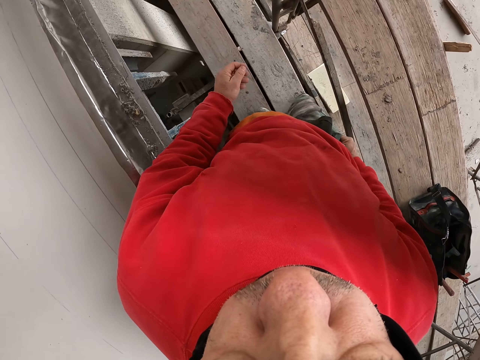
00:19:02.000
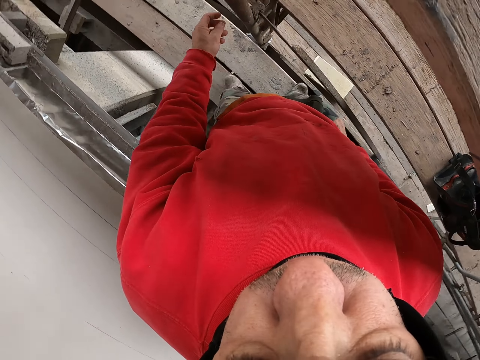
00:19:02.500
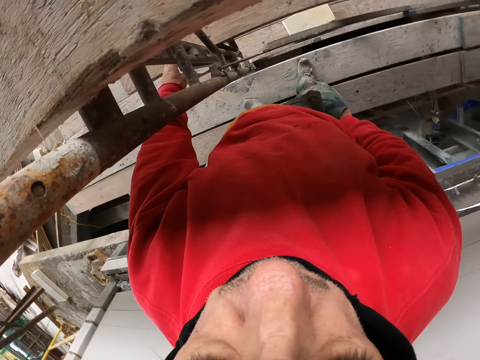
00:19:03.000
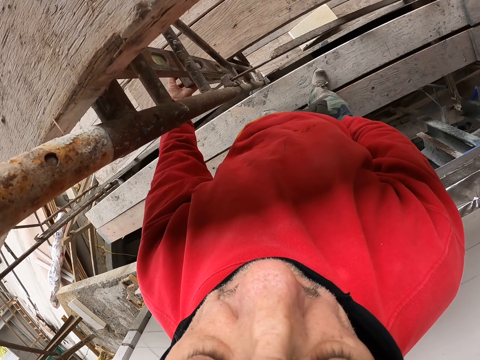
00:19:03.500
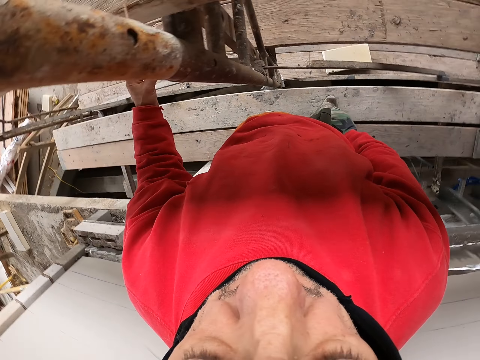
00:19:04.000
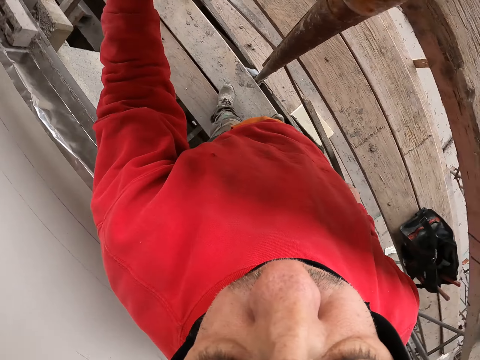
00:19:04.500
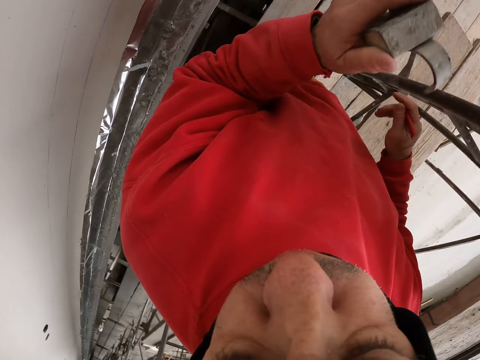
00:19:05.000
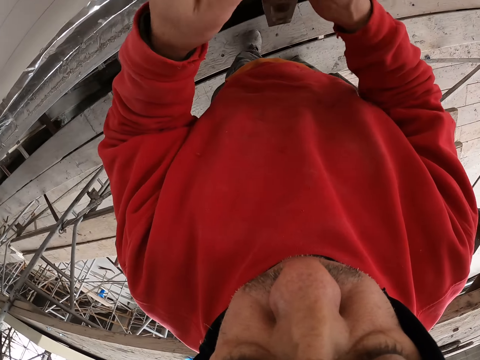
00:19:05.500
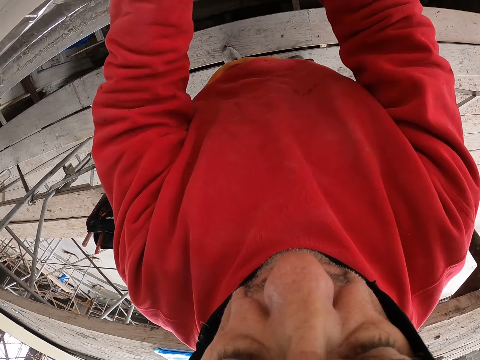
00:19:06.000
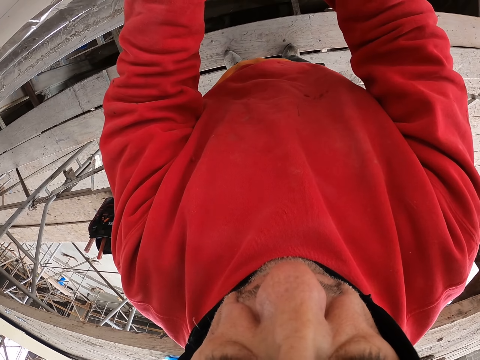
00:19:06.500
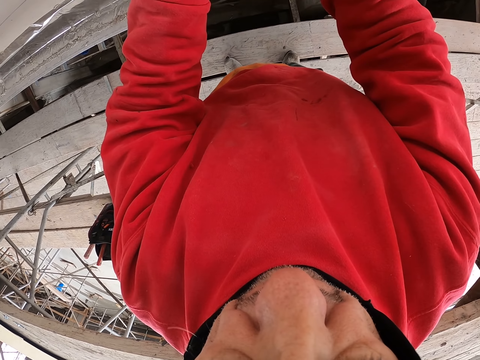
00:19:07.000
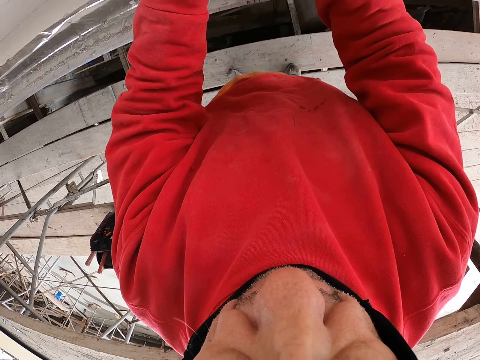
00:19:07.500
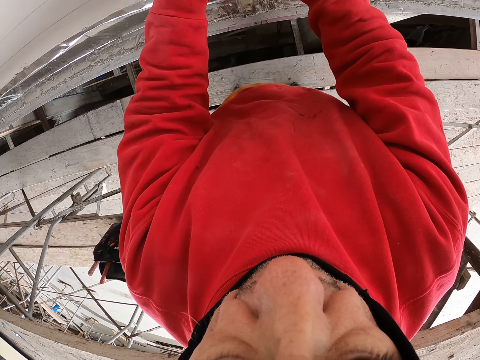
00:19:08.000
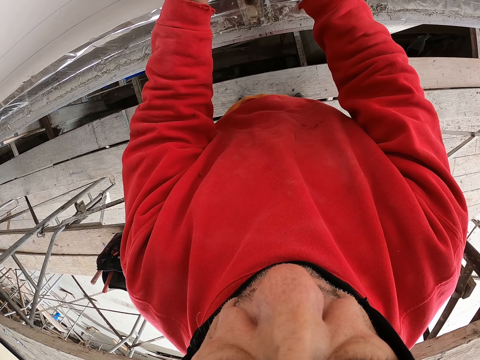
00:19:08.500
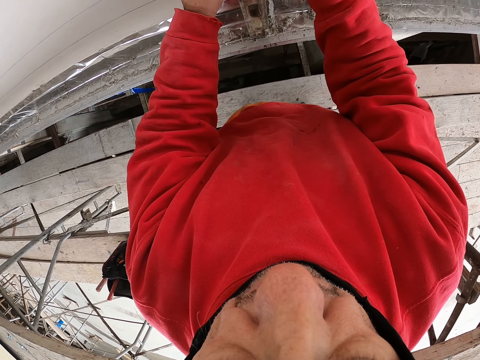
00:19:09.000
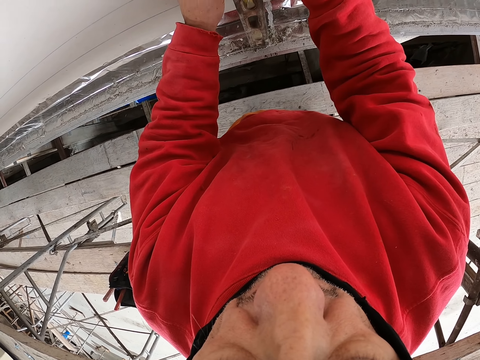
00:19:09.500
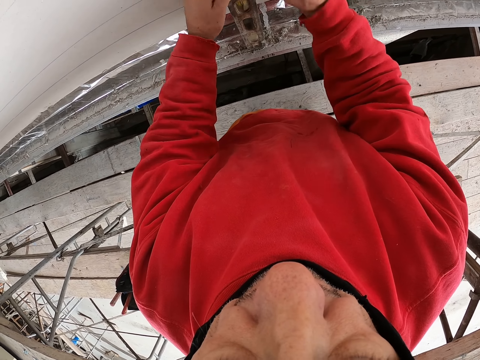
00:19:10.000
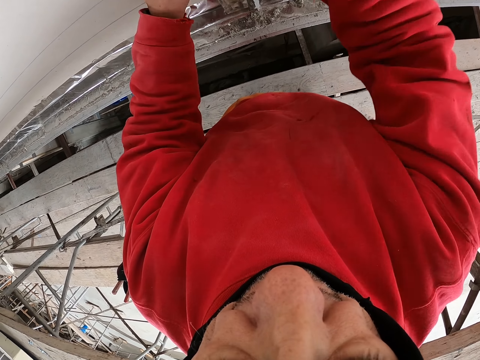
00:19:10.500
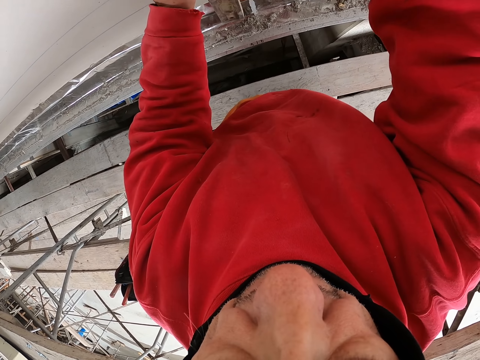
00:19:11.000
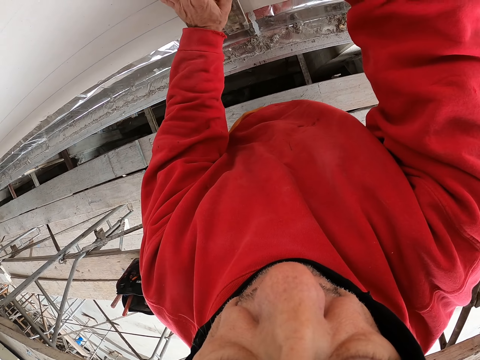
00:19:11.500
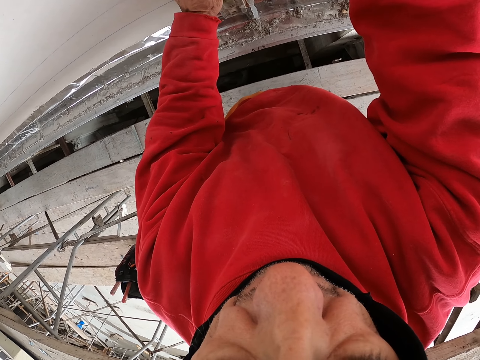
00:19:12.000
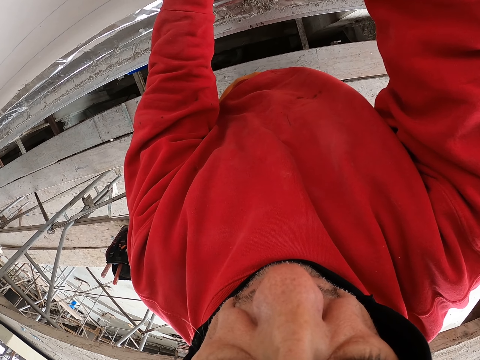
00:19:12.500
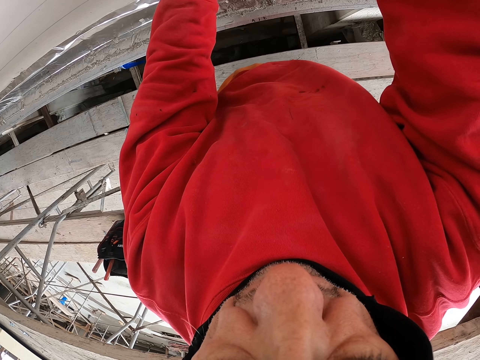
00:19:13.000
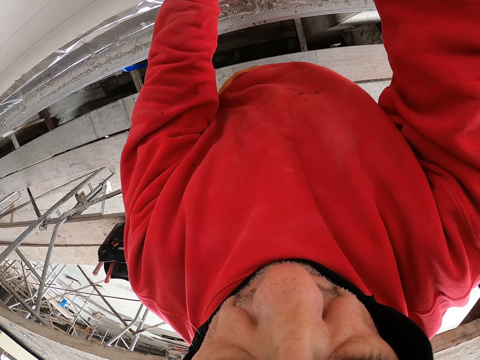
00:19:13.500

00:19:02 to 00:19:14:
The camera wearer puts his hand in his pocket. He picks up the spirit level. He measures the wall. He marks on the wall.

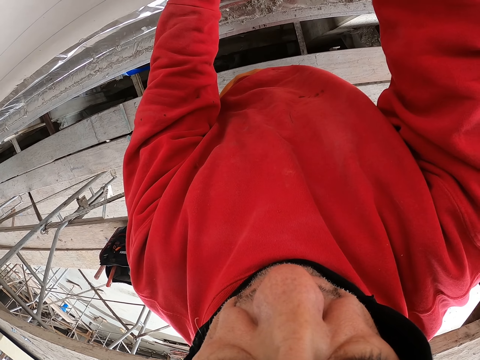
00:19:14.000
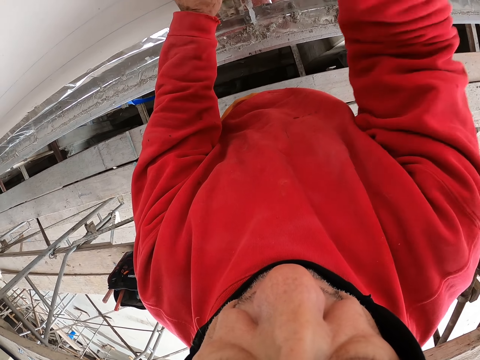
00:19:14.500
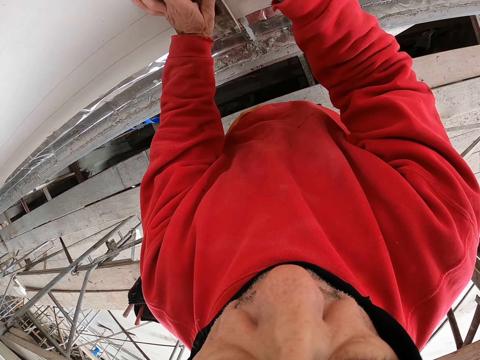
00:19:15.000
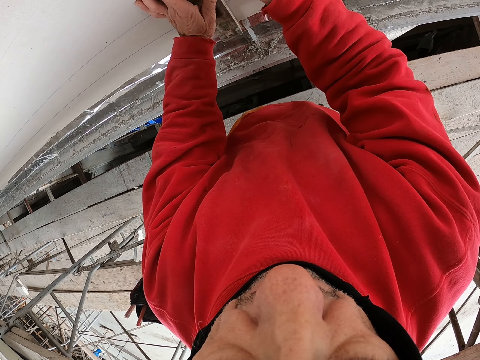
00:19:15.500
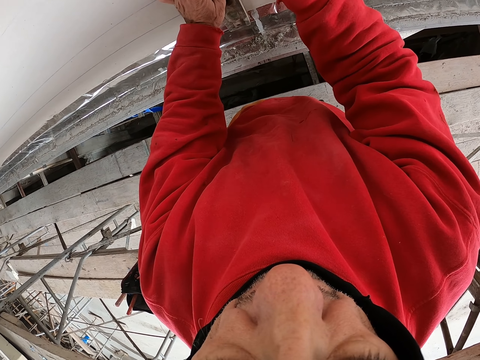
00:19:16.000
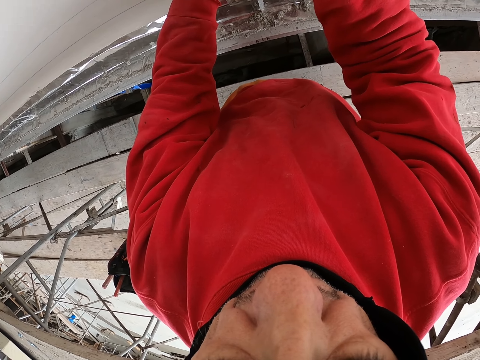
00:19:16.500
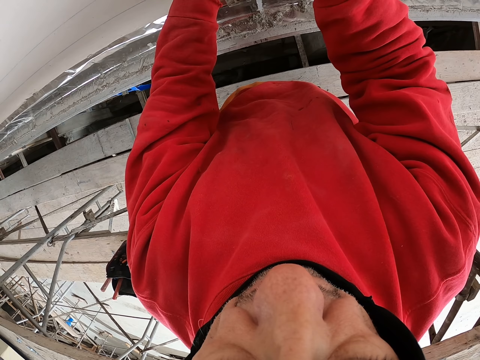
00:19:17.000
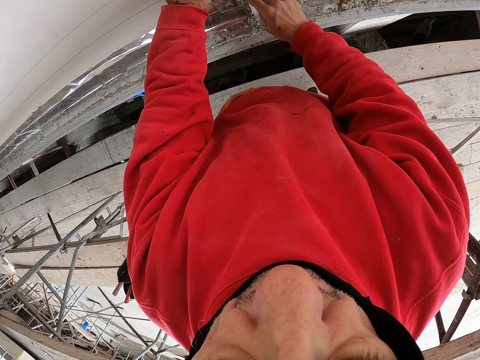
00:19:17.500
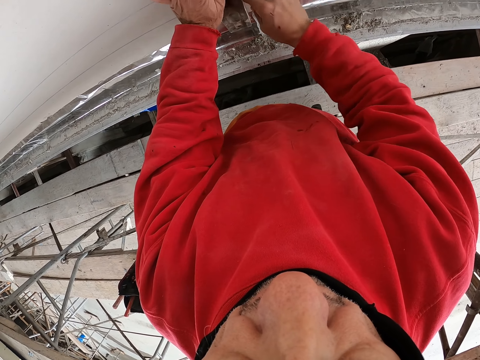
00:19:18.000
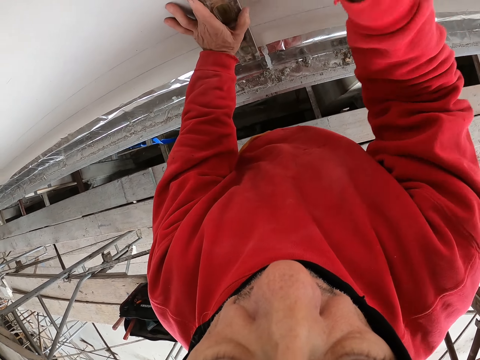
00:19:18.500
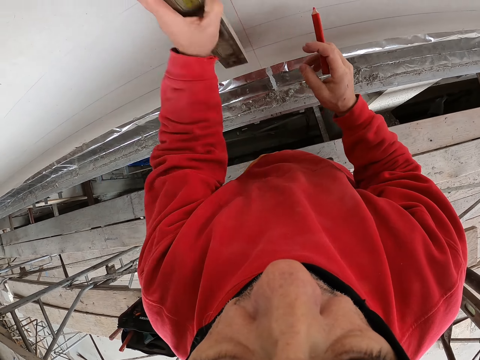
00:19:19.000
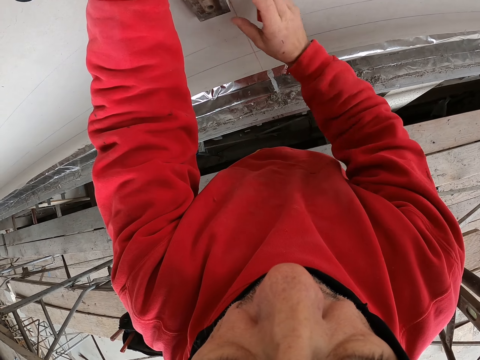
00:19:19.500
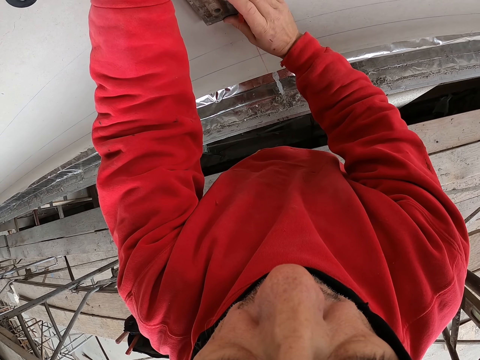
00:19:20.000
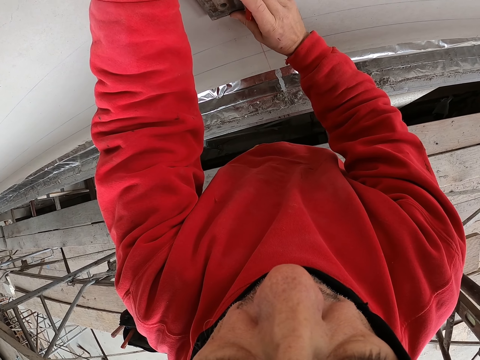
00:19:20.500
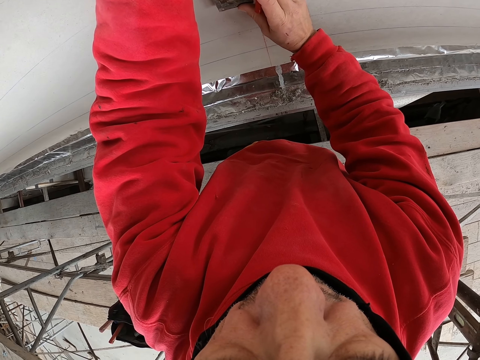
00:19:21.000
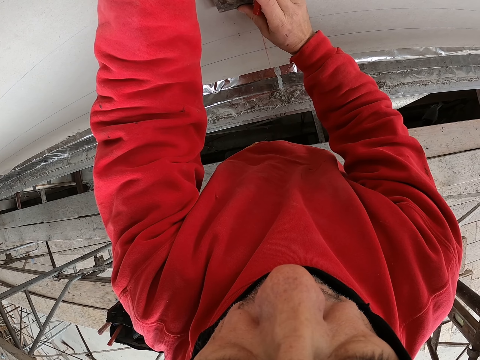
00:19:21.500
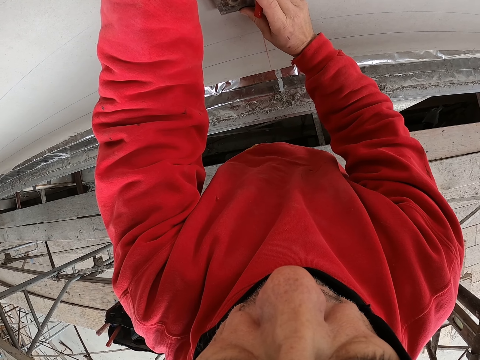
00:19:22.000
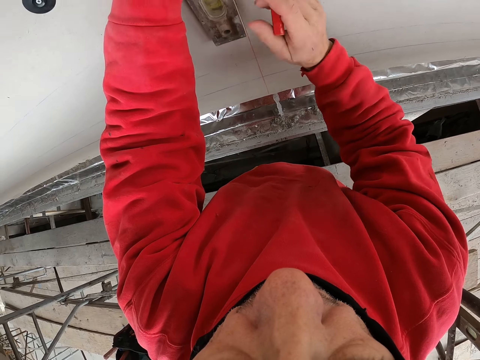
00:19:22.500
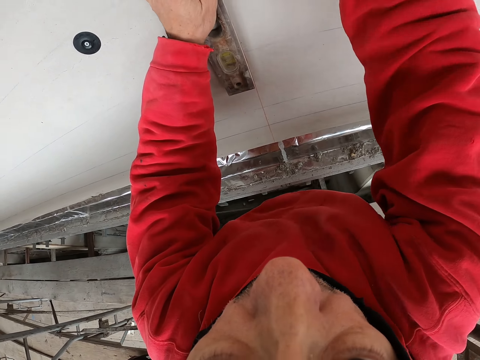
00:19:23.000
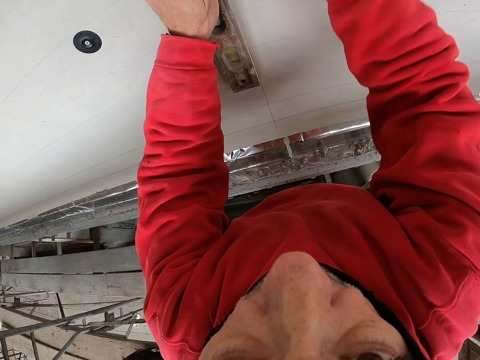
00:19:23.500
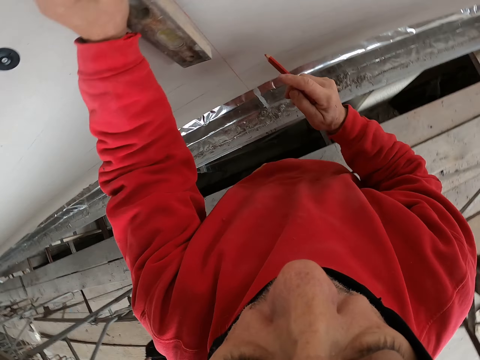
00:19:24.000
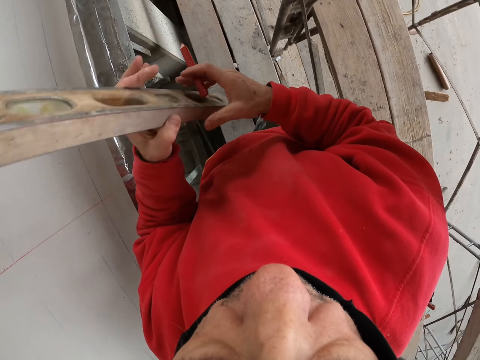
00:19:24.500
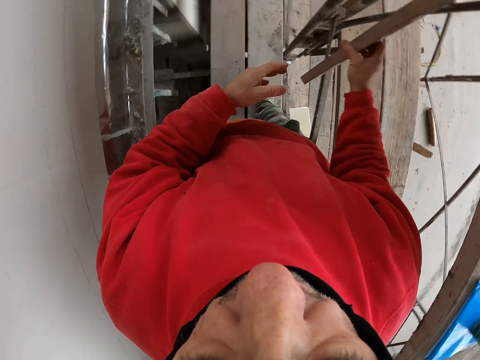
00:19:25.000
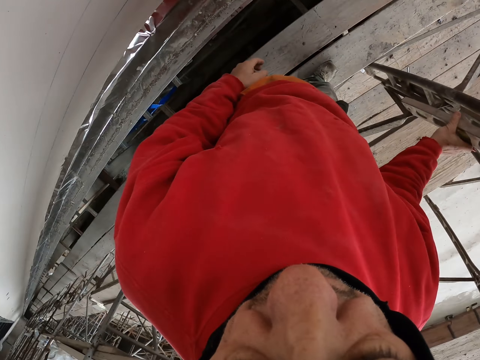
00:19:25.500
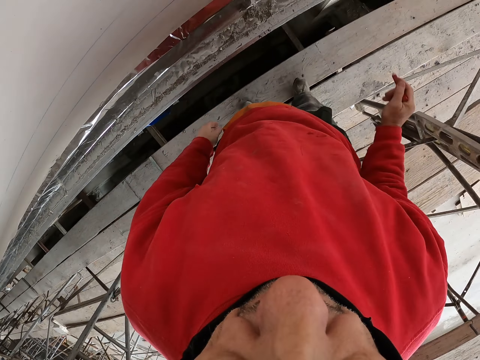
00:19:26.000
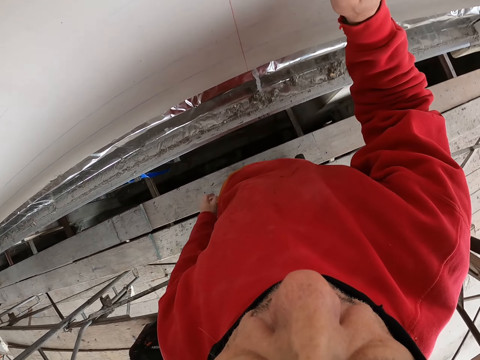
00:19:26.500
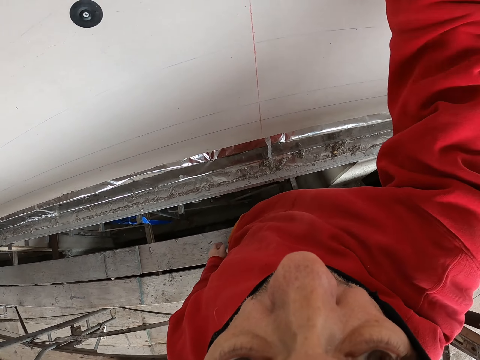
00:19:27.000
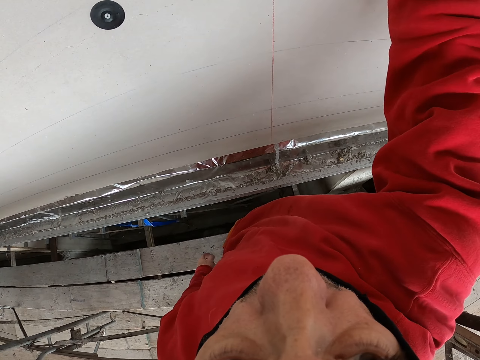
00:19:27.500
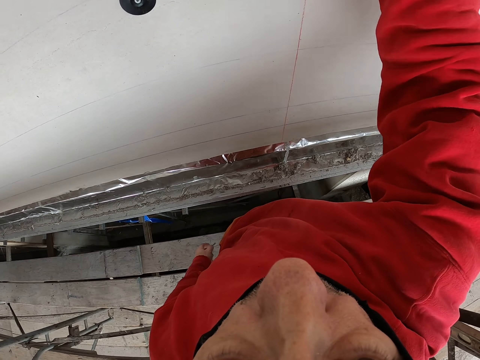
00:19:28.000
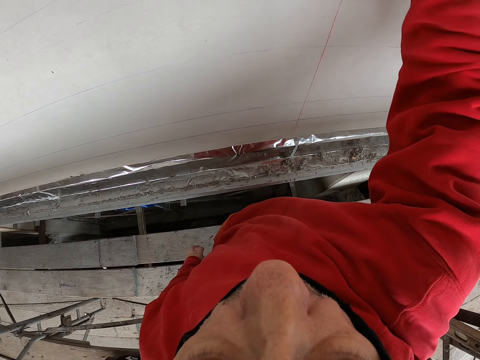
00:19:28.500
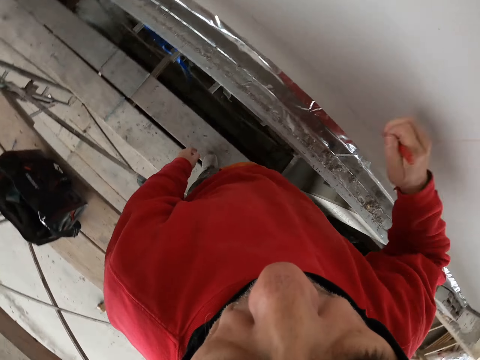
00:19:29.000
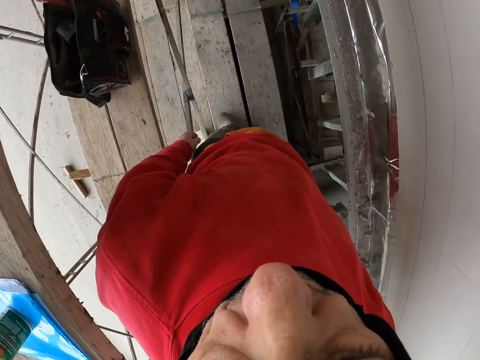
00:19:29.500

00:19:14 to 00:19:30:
The camera wearer measures the size required. They move the ruler. They mark with the pen. They put down the ruler. They touch the wall.
